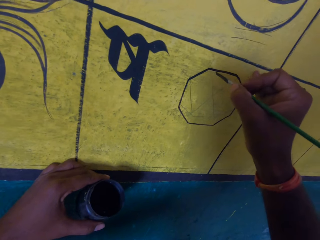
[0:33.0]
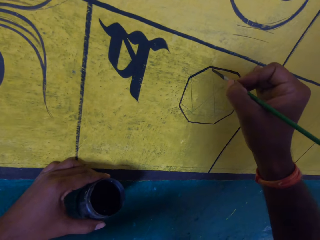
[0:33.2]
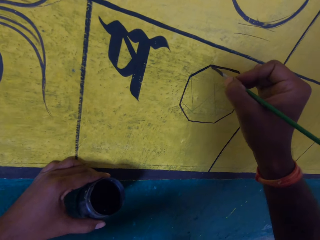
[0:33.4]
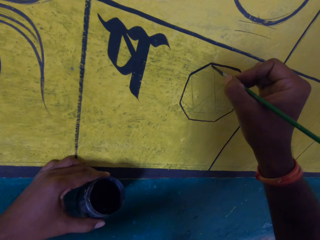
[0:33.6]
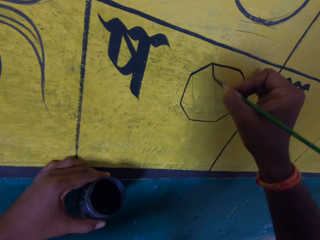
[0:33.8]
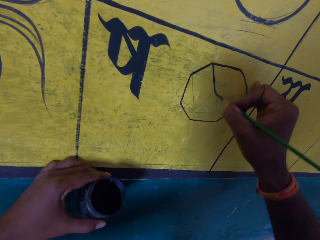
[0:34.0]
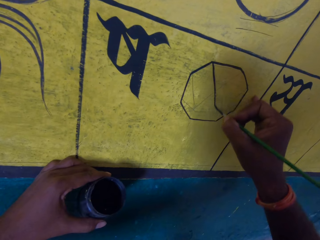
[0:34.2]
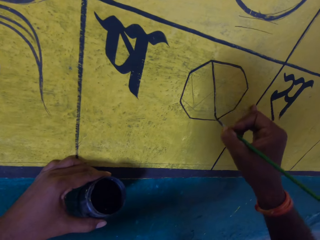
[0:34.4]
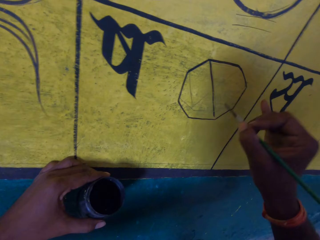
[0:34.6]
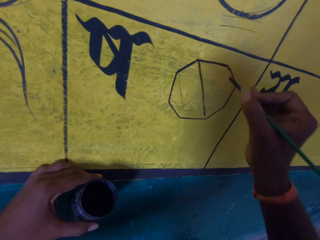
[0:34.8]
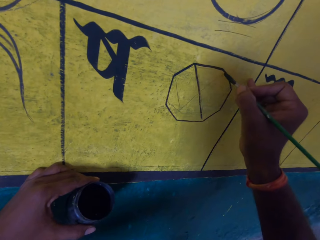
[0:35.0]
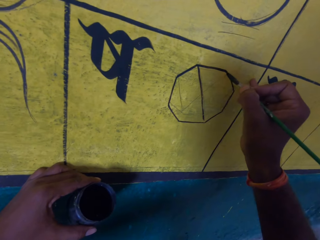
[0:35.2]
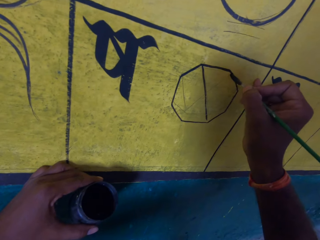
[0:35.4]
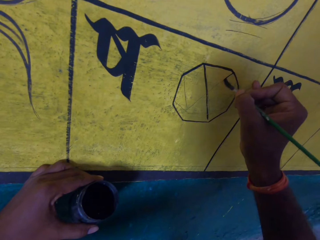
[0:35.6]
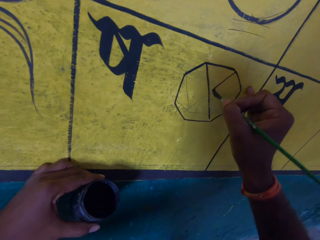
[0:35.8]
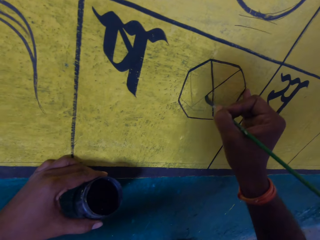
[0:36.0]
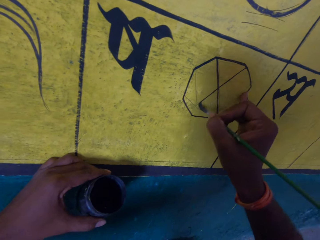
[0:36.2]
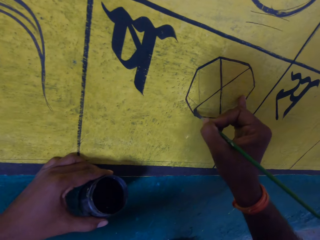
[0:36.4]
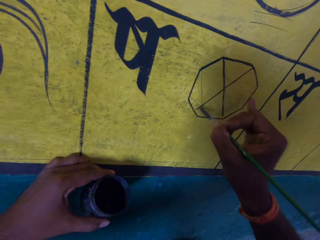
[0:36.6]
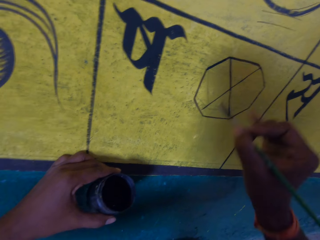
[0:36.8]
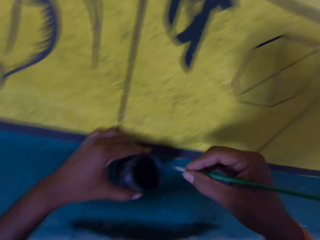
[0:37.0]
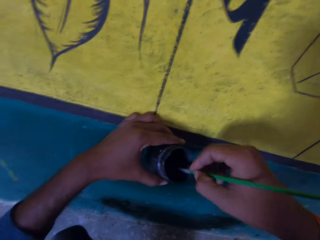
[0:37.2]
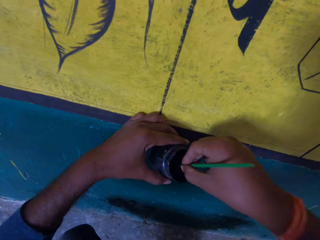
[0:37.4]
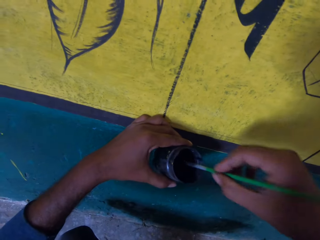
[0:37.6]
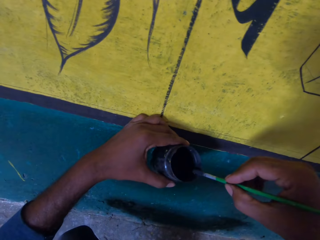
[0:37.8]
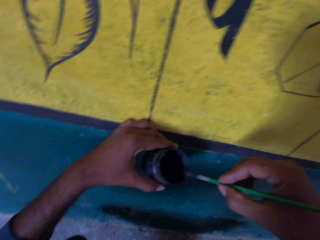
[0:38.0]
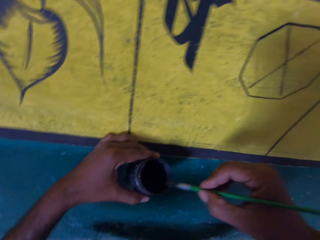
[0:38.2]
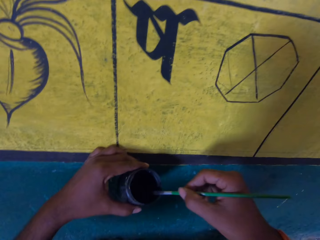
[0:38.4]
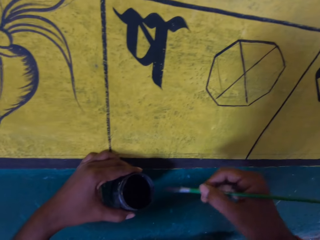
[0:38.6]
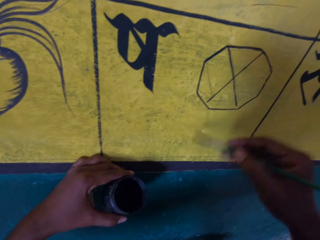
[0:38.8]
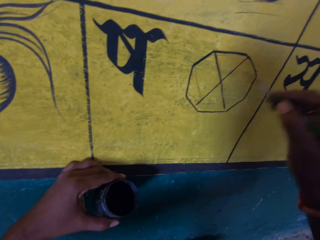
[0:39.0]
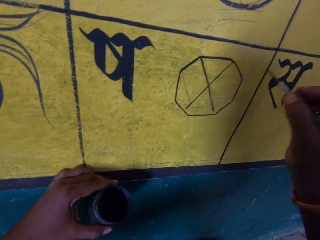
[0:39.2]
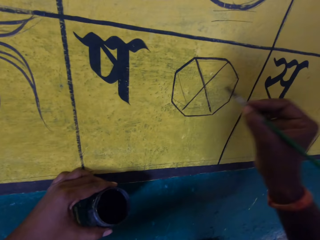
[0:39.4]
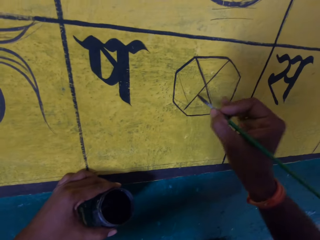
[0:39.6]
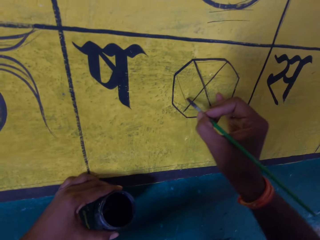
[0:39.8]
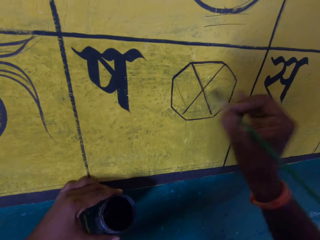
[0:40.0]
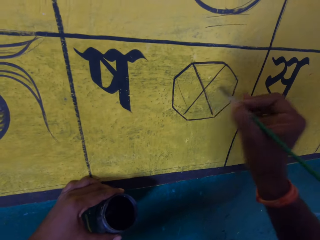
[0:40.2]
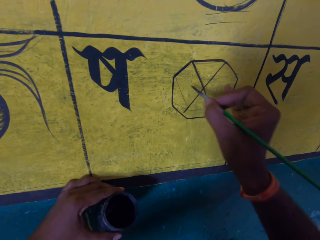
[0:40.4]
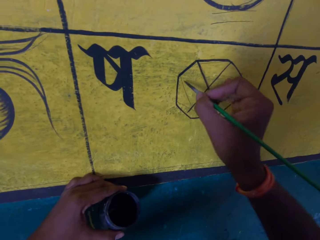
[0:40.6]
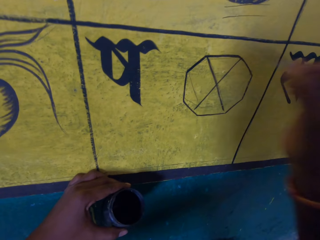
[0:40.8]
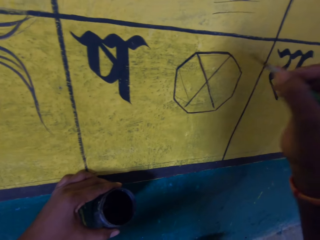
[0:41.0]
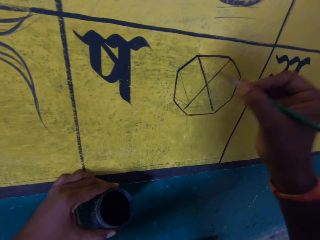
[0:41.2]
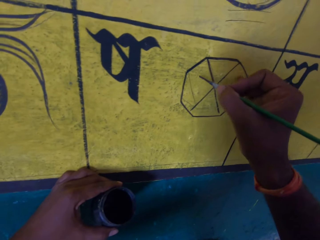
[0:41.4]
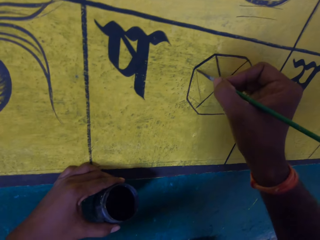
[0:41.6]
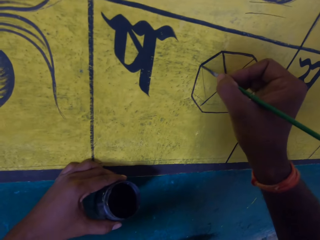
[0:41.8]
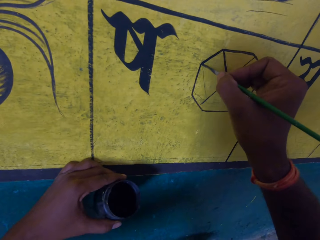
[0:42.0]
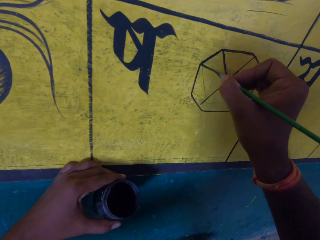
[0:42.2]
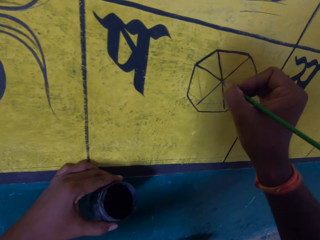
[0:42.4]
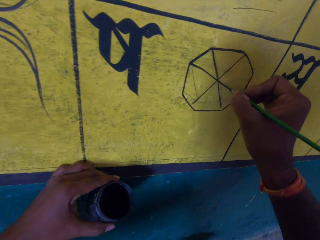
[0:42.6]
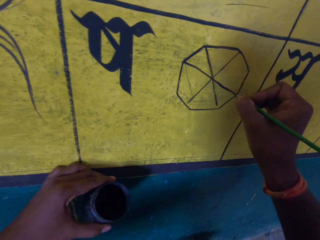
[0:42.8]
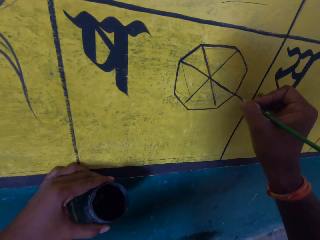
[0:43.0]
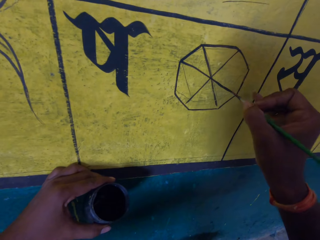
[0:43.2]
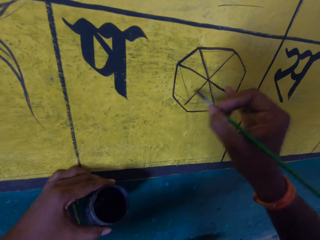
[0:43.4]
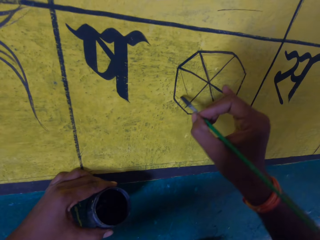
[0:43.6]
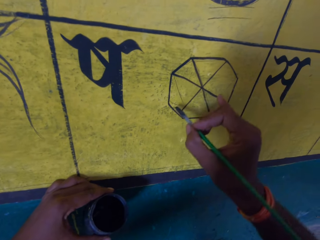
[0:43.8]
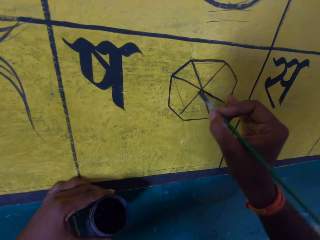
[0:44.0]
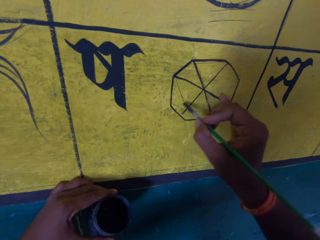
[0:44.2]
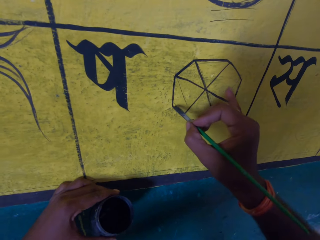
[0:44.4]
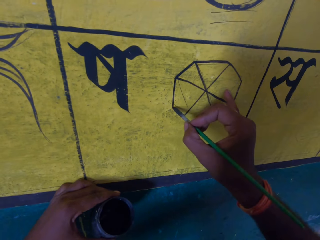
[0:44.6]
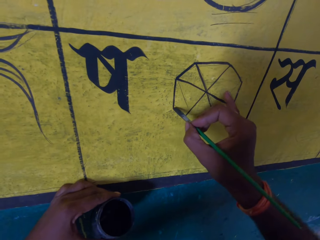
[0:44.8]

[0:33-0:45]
The camera wearer removes the paint brush from the paint board. They dip the paint brush in the paint can. They wipe the paint brush on the edge of the paint can. They draw on the wall. They paint the paint board with the paint brush.

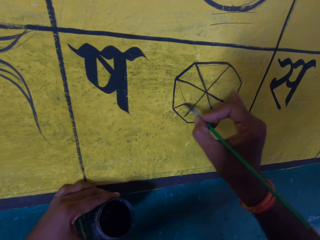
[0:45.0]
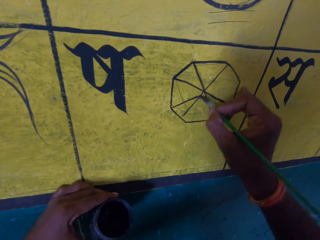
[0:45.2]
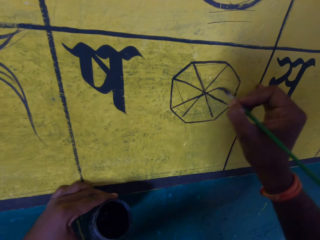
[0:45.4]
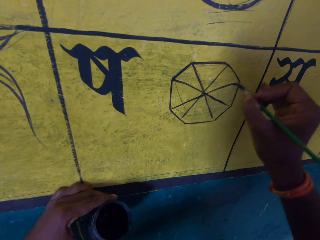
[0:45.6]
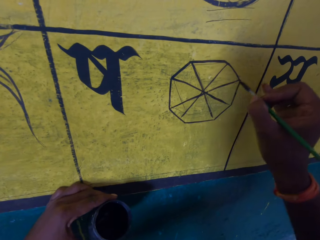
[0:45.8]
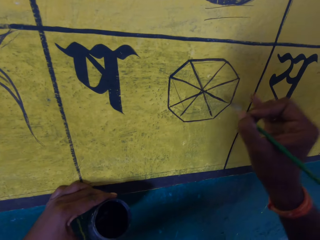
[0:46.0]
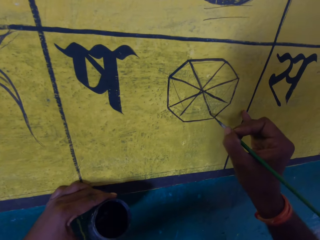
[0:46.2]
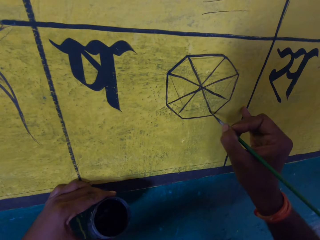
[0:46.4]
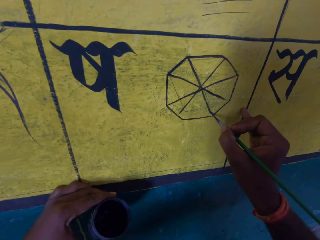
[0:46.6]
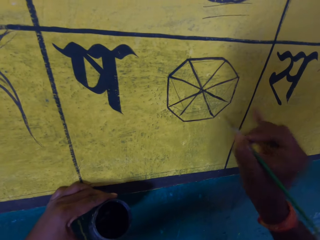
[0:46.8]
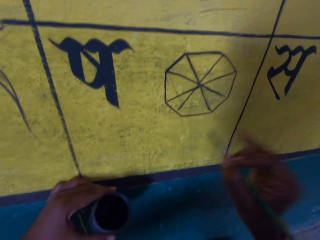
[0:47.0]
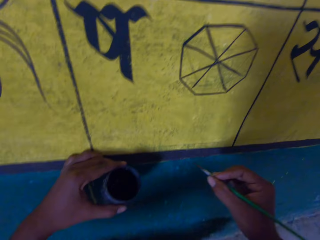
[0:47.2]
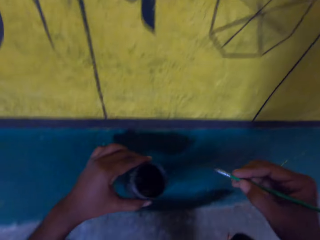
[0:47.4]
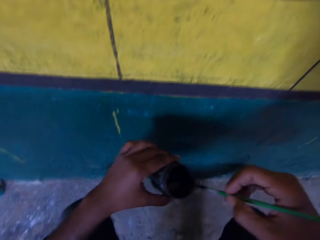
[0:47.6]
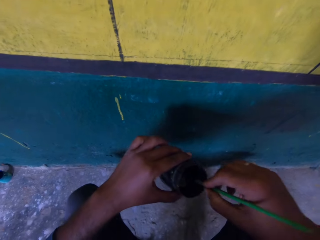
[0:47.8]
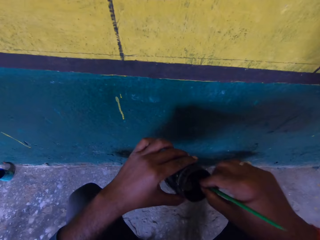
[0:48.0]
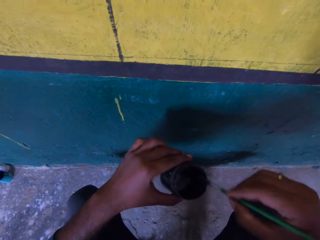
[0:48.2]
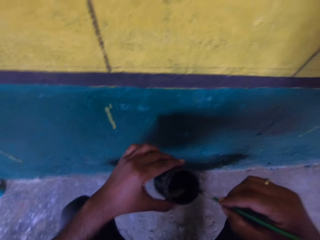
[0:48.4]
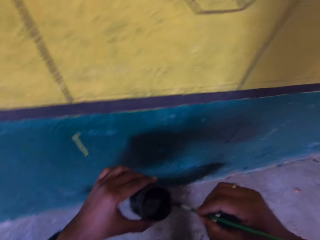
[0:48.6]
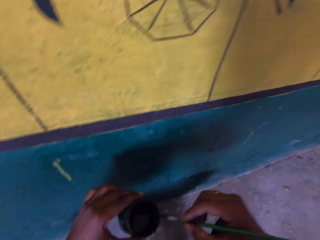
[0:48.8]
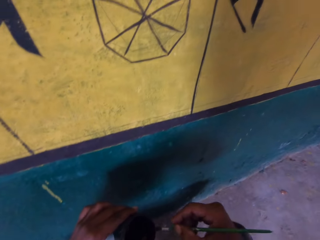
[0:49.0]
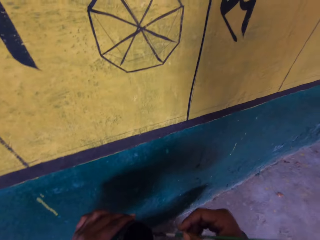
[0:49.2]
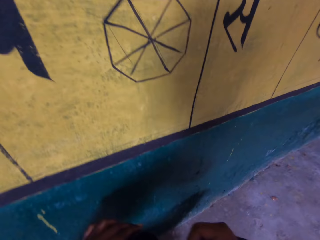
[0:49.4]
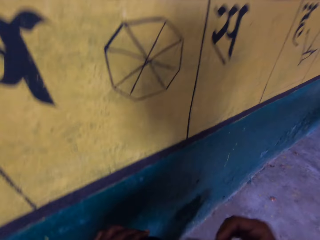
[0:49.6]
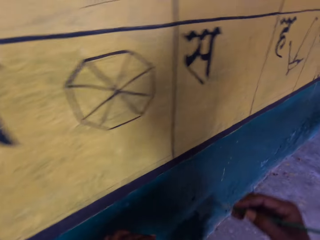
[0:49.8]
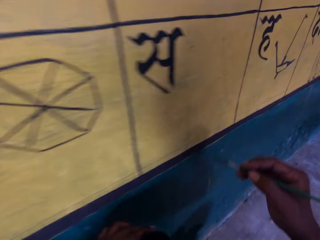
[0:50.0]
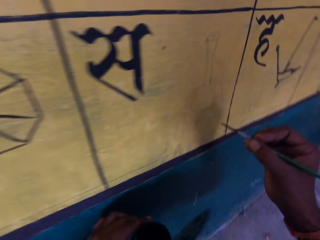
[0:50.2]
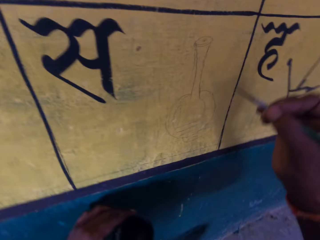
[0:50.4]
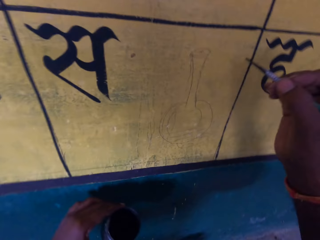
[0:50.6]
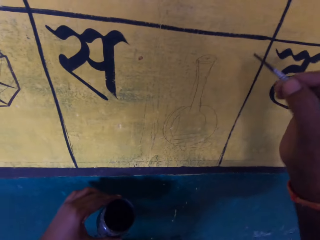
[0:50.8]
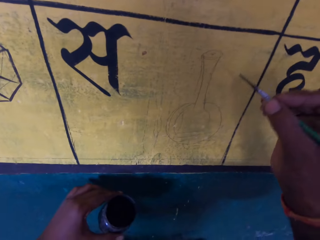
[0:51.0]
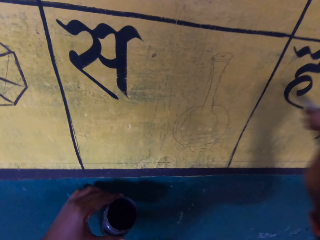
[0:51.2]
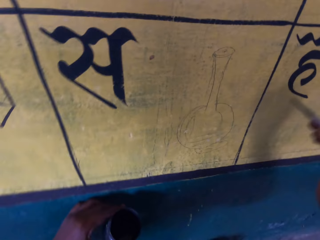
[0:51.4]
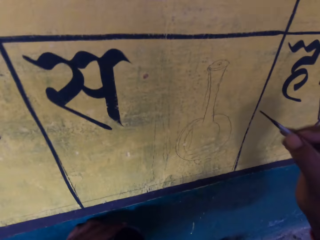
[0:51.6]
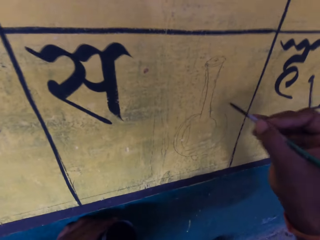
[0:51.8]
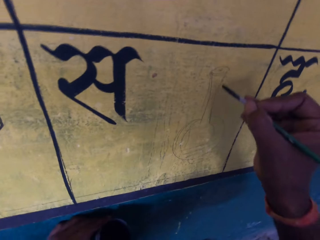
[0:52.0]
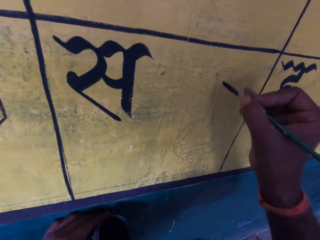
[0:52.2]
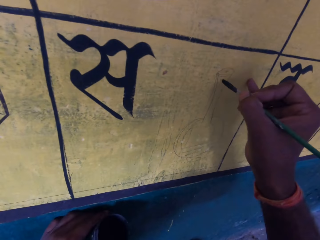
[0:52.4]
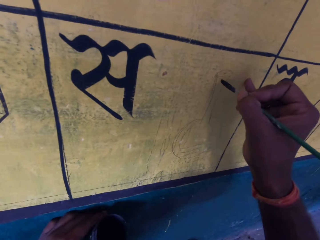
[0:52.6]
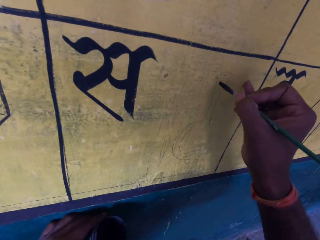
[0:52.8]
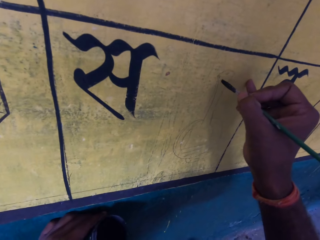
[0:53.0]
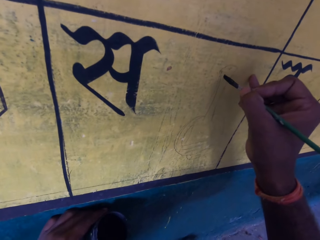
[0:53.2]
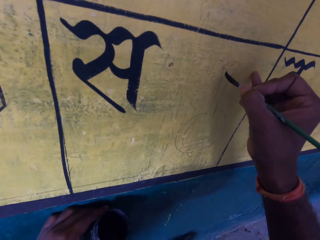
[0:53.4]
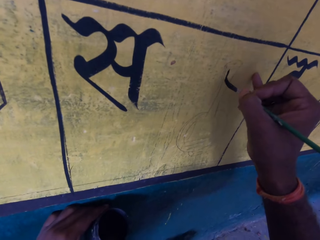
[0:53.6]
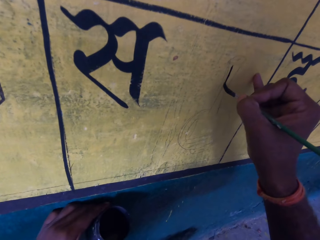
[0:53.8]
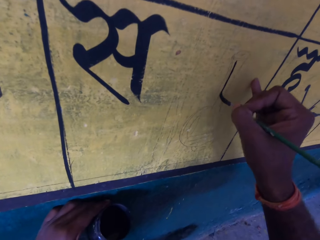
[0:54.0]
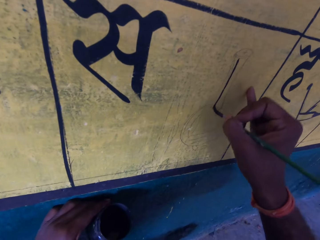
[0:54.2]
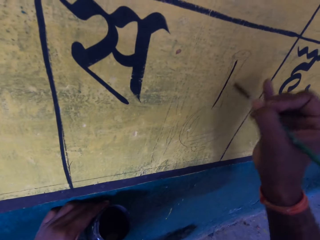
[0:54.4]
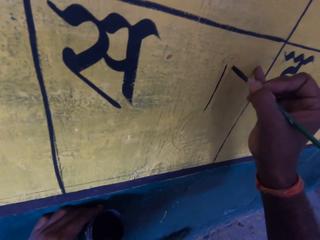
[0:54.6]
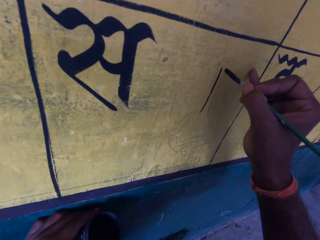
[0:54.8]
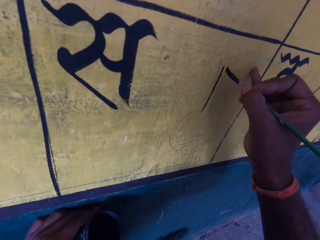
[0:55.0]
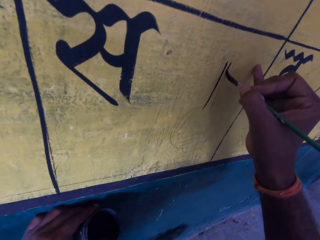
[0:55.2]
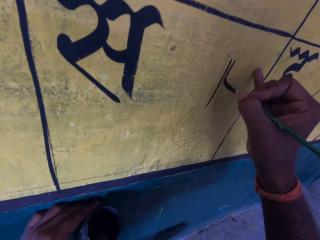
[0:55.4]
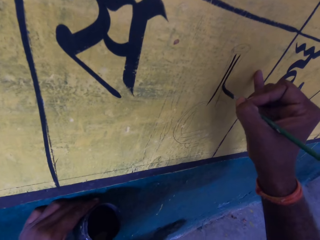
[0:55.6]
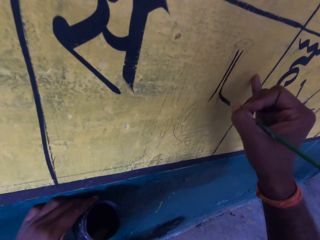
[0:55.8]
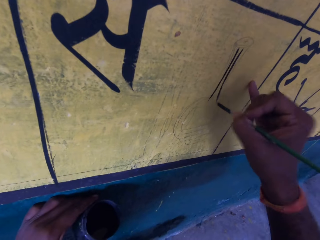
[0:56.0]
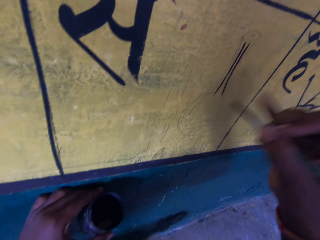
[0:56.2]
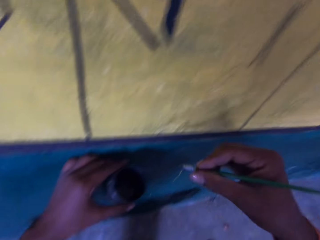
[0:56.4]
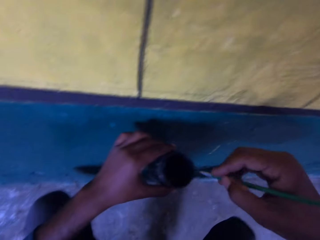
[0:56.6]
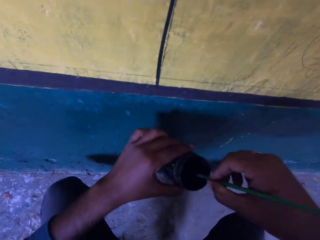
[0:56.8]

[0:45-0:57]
The camera wearer removes the paint brush from the paint board. He dips the paint brush in the paint can. He wipes the paint brush on the edge of the paint can. He moves a step to his right side. He paints the paint board with the paint brush. He removes the paint brush from the paint board.
